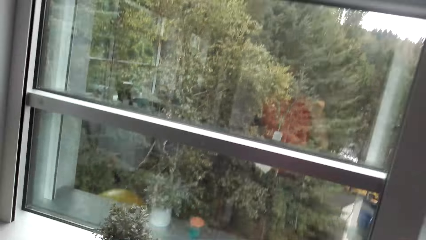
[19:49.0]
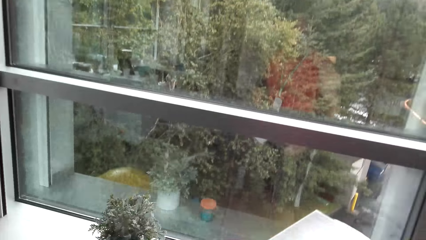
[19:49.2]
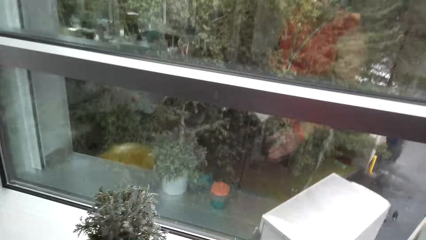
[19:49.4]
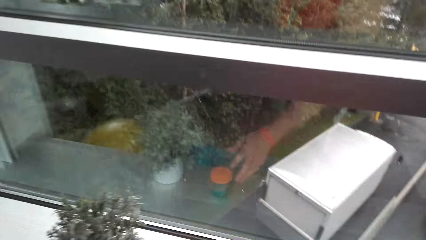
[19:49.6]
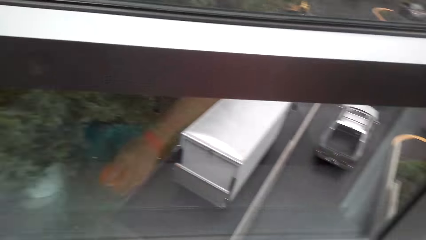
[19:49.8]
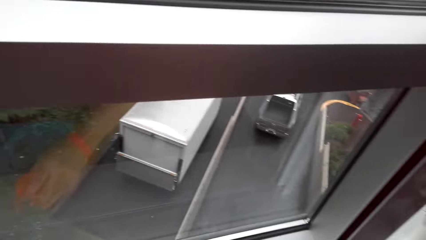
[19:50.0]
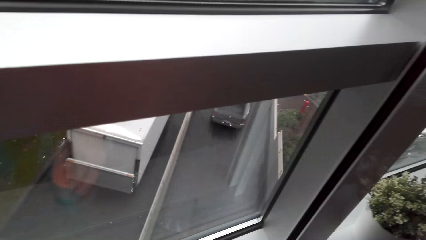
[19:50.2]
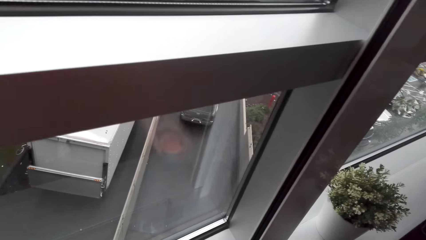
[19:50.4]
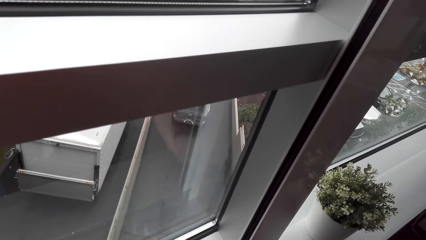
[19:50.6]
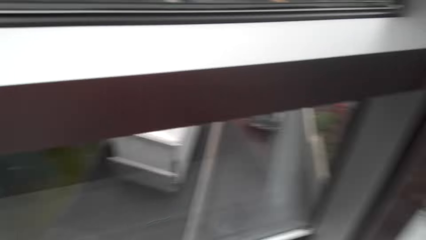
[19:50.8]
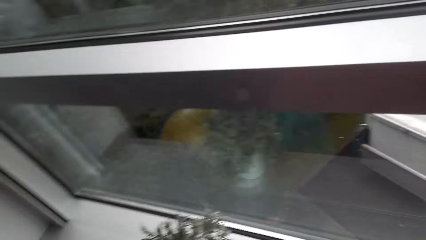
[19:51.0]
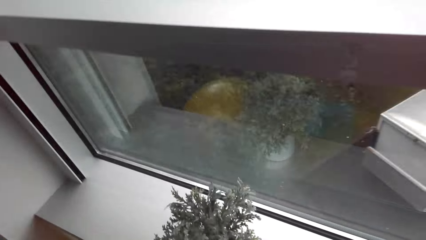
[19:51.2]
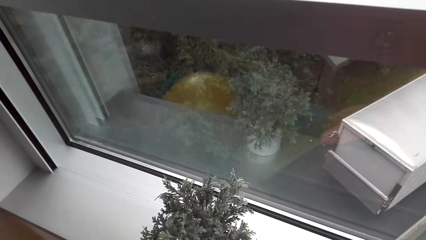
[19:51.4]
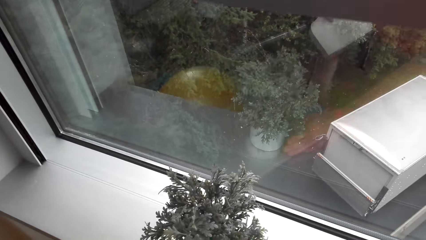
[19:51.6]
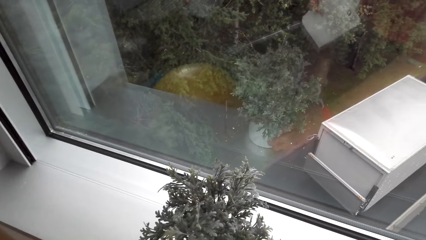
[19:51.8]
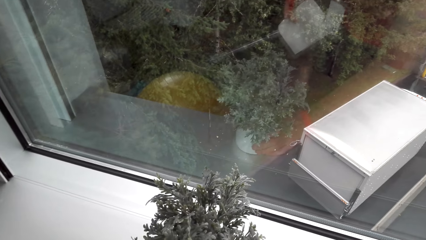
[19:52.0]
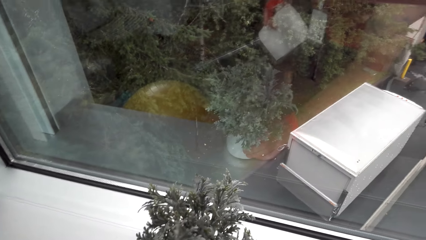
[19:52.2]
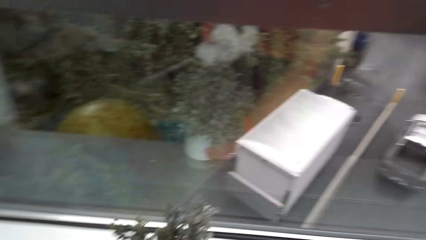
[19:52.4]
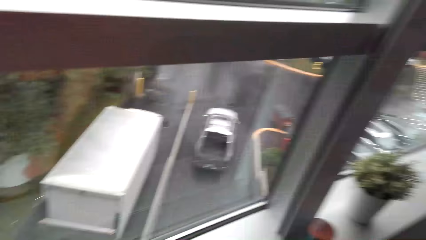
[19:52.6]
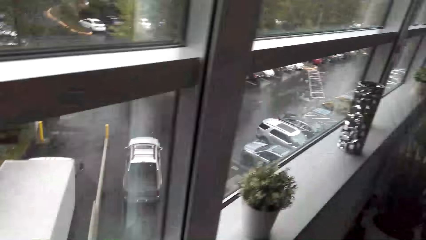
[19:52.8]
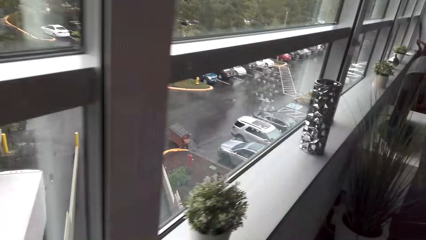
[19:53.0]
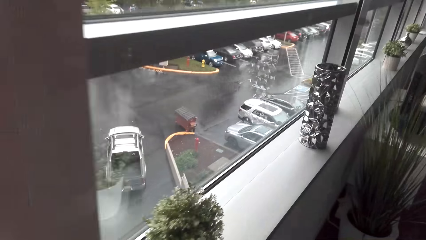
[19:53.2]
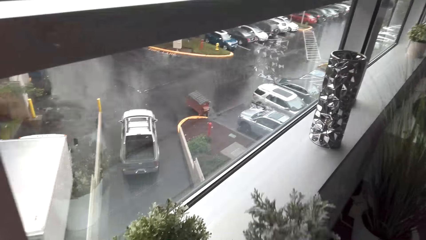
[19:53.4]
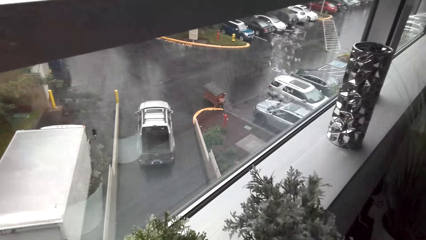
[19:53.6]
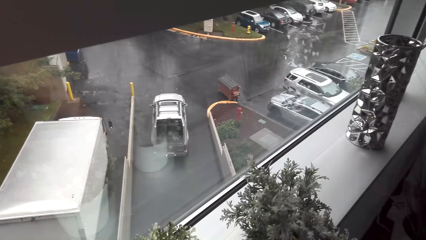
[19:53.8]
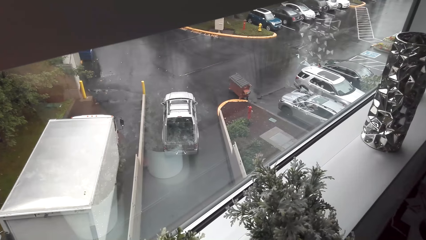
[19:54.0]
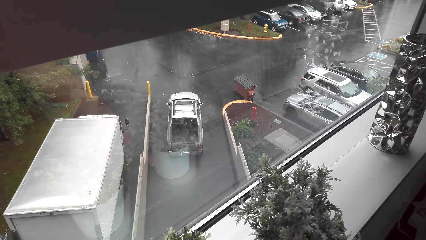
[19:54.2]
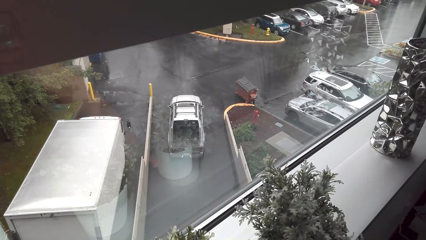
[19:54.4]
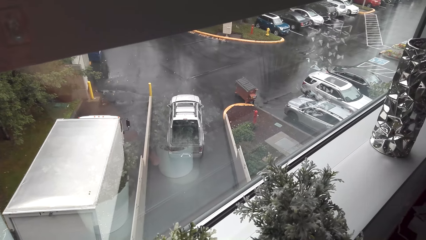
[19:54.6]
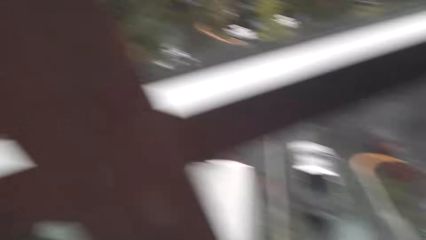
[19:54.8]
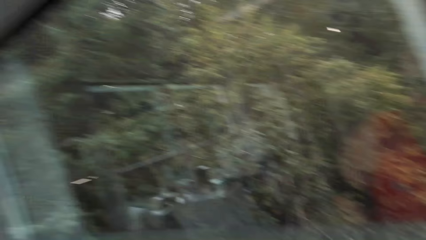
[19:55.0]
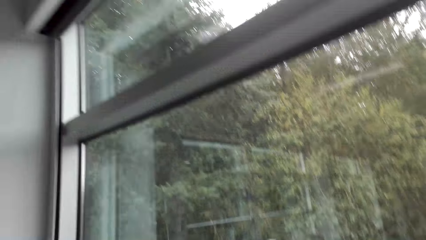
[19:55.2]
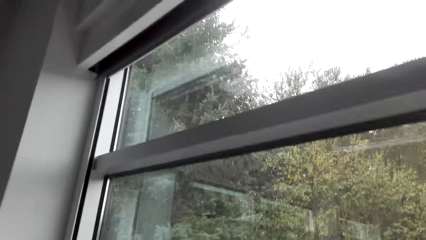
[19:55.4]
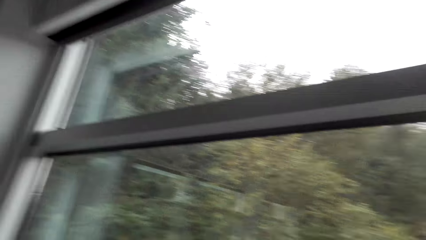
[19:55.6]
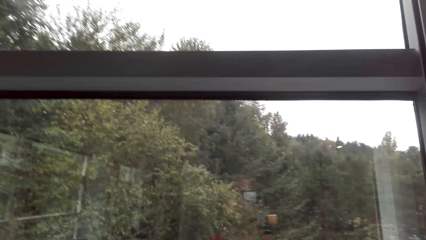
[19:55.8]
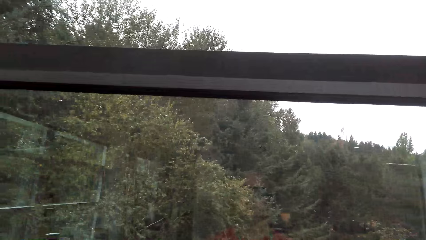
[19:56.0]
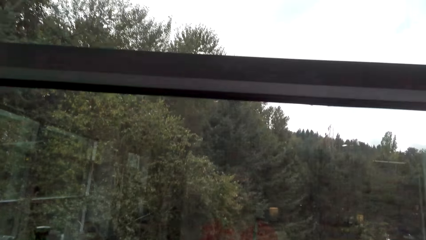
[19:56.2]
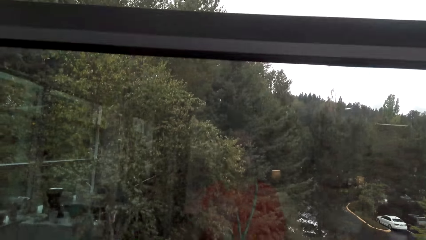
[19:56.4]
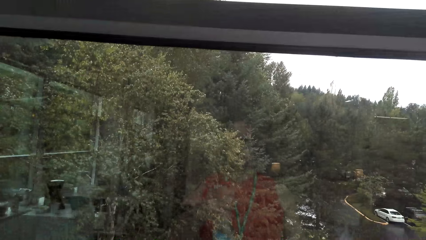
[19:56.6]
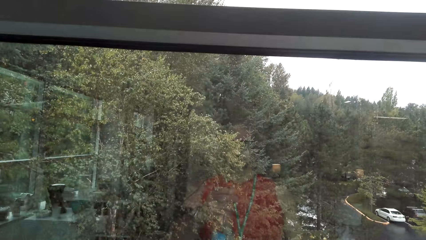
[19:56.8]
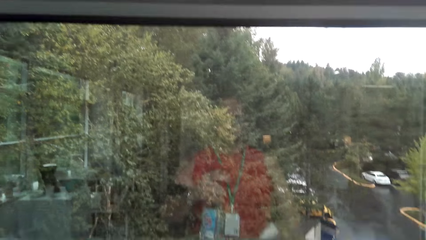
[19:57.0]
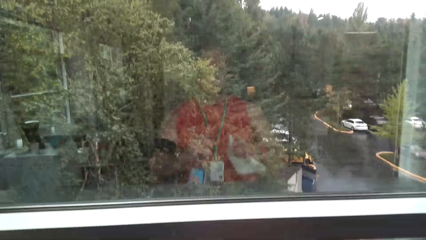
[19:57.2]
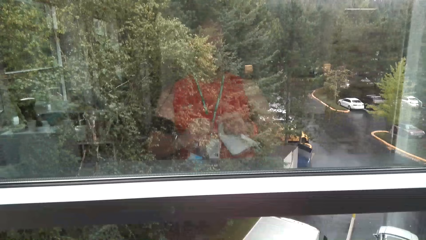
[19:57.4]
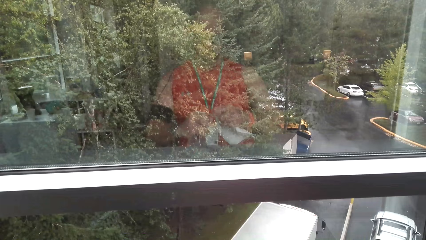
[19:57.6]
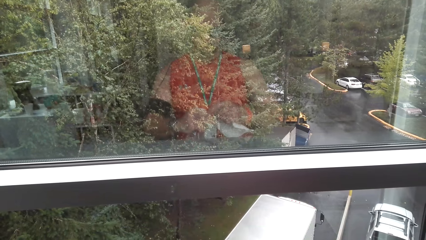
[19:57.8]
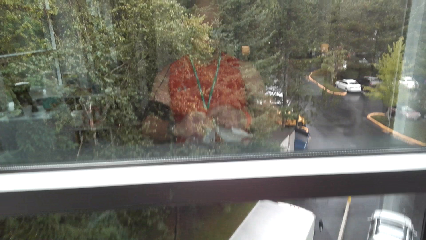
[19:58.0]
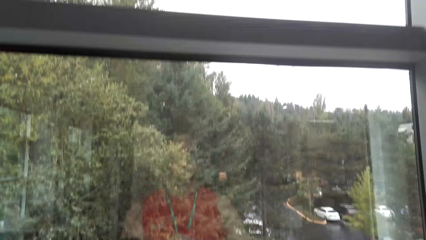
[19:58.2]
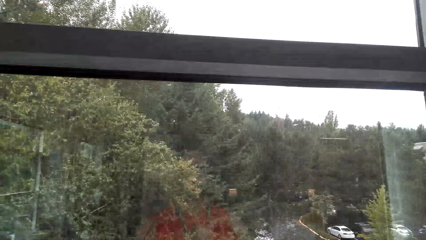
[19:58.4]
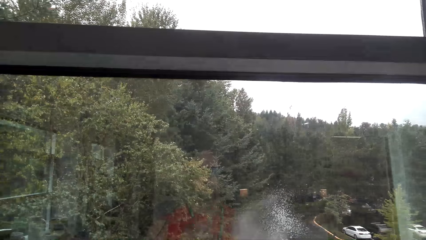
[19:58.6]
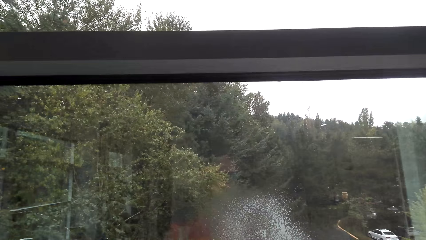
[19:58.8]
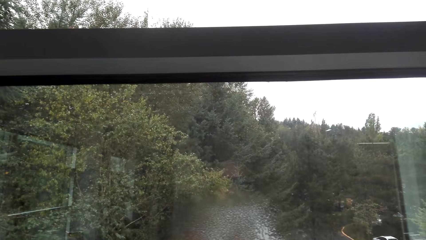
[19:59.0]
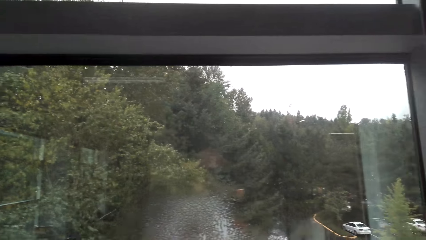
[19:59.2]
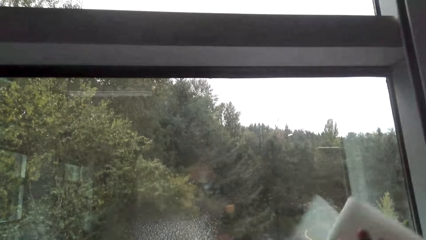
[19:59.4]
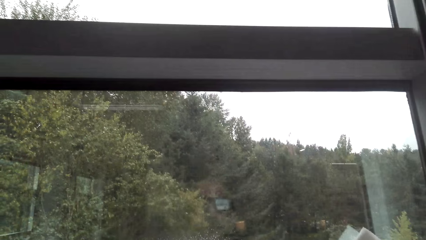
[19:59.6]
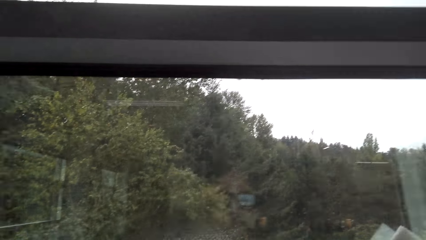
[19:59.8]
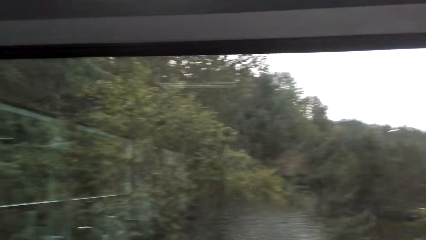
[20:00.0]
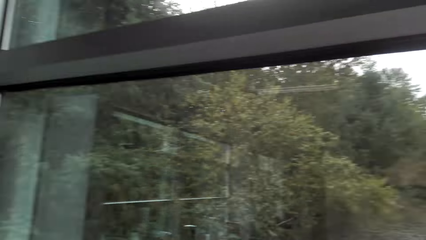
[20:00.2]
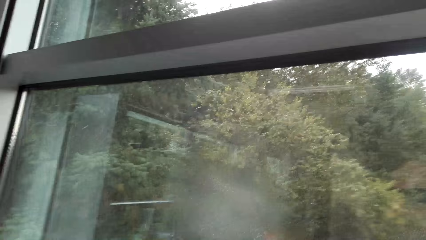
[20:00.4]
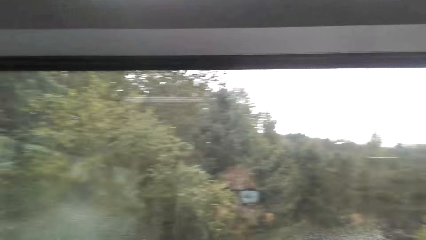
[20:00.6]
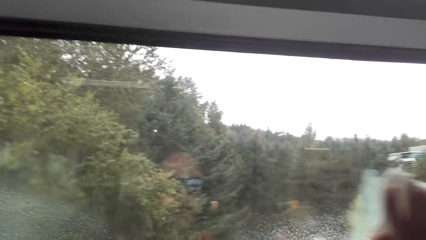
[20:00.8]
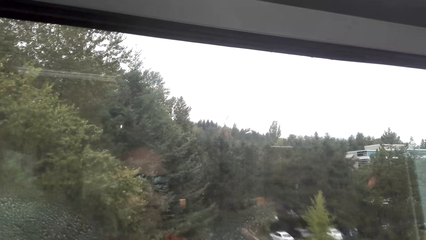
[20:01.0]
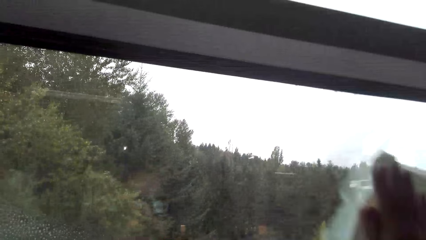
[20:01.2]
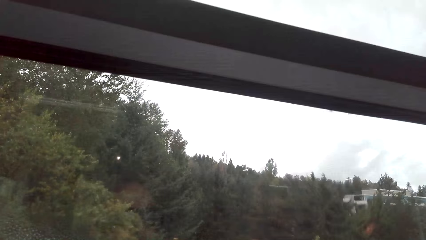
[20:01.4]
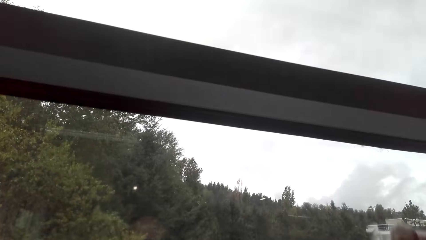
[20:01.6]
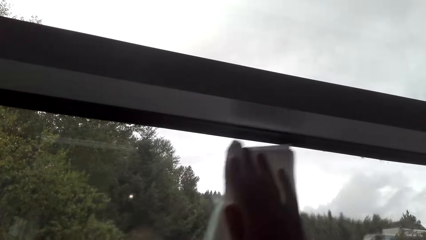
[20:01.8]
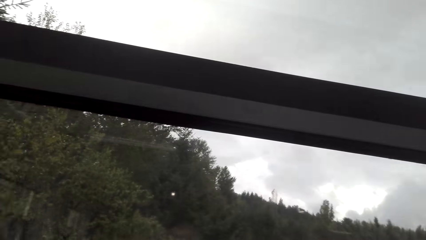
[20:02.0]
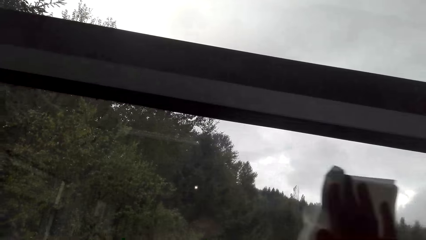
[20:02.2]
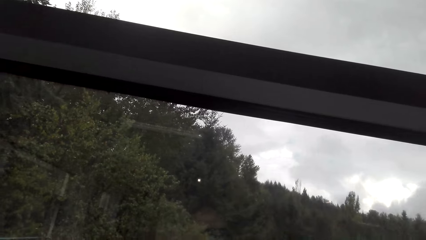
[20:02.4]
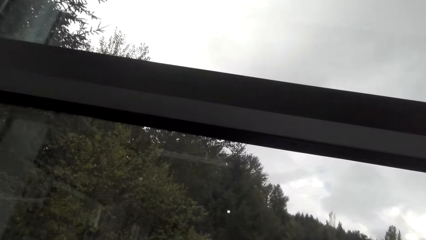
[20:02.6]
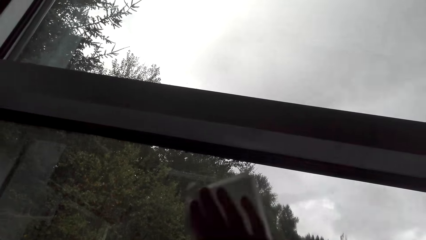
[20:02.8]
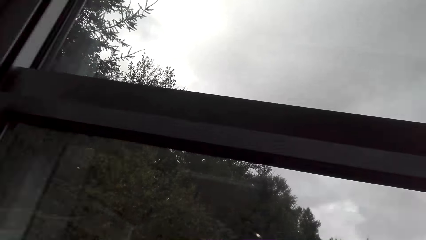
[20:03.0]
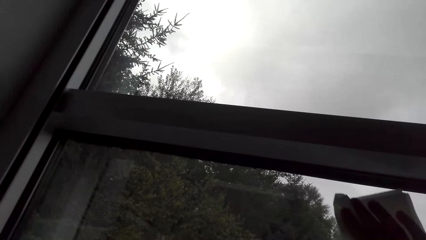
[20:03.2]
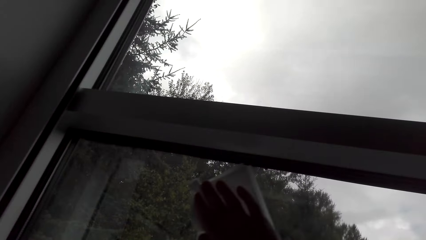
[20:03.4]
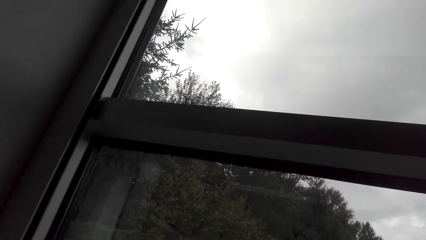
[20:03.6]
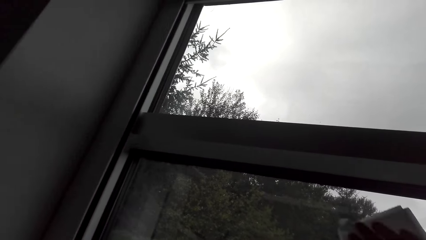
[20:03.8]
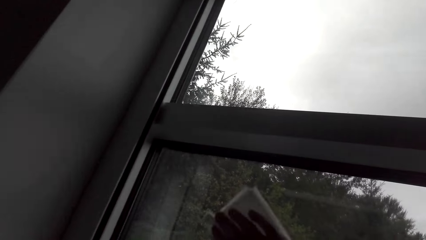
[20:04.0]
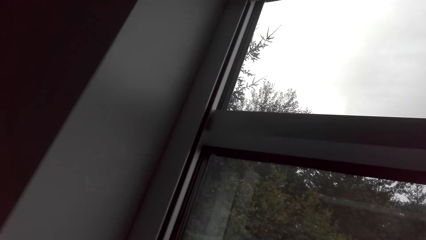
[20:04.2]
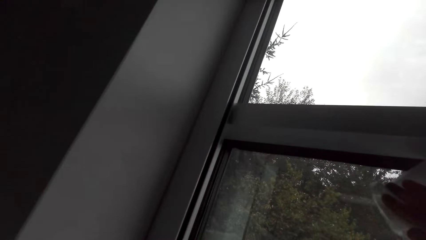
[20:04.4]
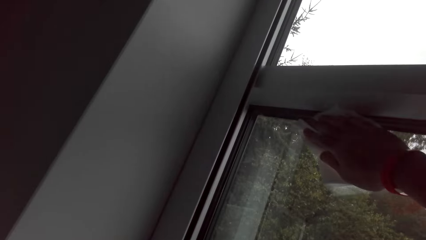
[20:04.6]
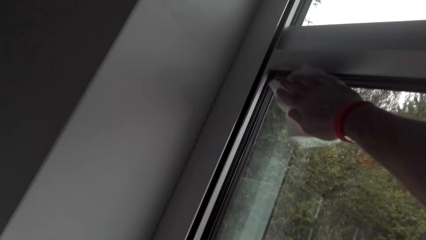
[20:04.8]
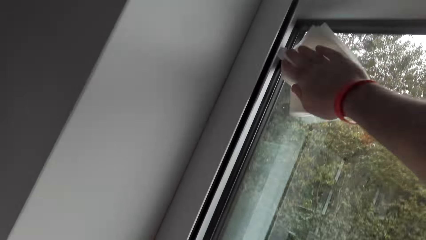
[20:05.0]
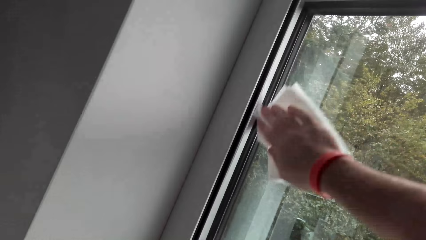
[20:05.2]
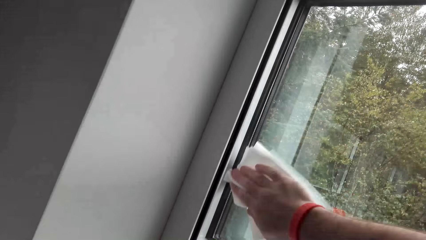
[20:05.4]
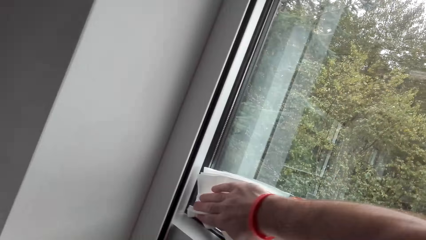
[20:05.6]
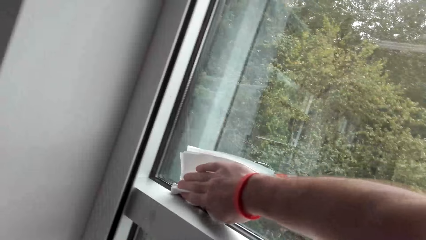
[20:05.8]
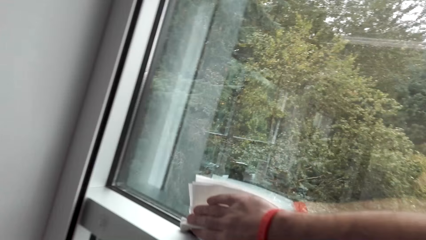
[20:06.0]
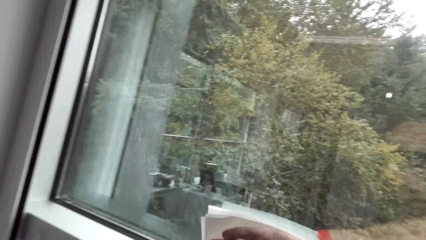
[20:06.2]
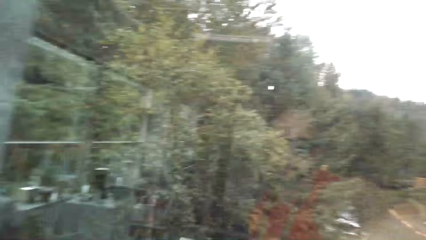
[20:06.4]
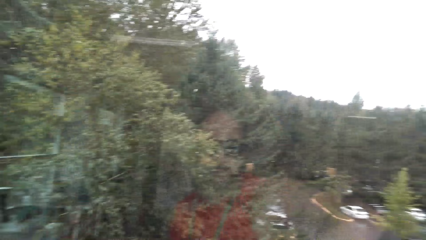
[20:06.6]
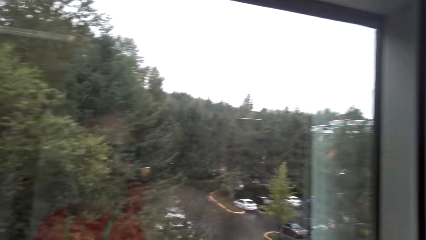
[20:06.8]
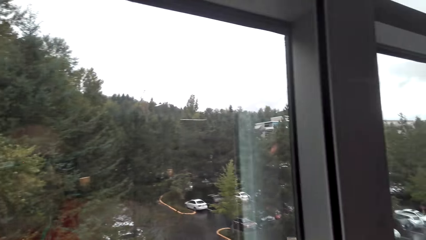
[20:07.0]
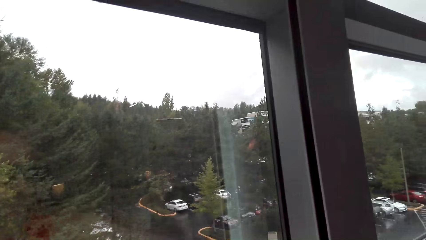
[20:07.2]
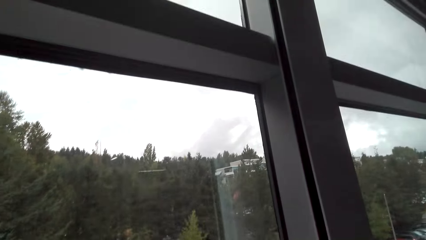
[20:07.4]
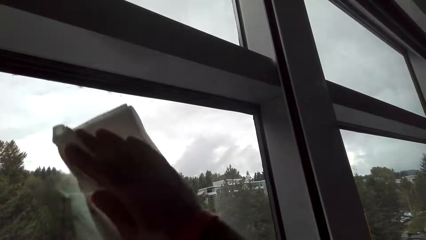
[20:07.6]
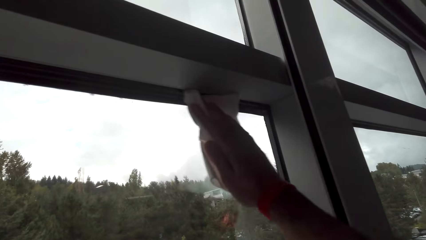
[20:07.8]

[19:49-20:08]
The camera wearer moves a tin to the right. They move a plant to the right. They spray detergent on the window pane. They wipe the window pane with the tissue. They spray detergent on the window pane. They wipe the window pane with the tissue.
